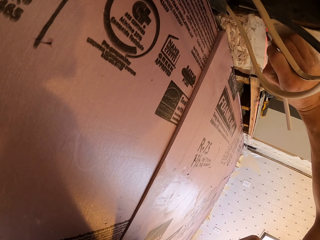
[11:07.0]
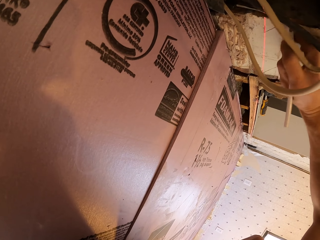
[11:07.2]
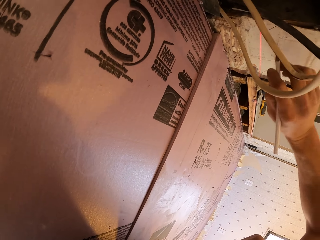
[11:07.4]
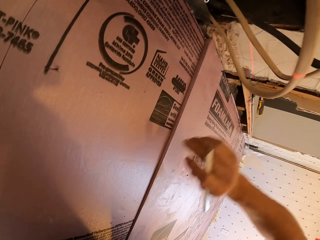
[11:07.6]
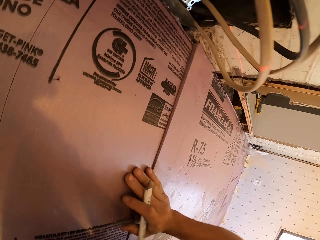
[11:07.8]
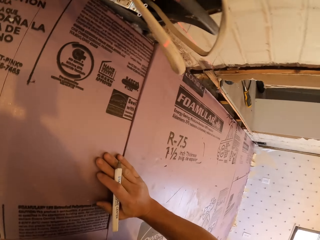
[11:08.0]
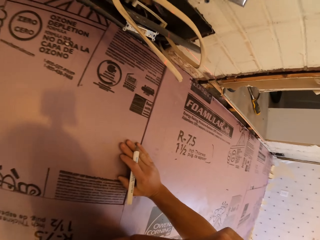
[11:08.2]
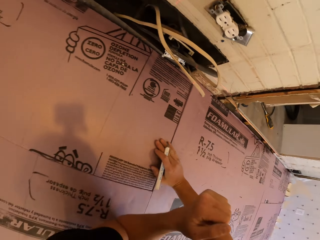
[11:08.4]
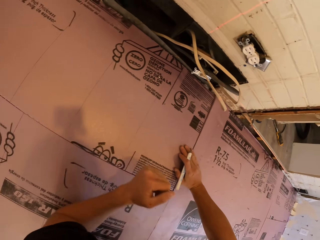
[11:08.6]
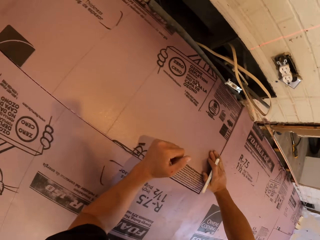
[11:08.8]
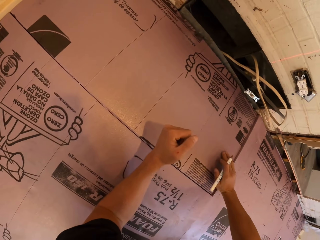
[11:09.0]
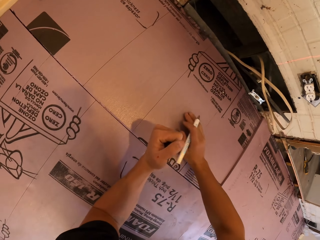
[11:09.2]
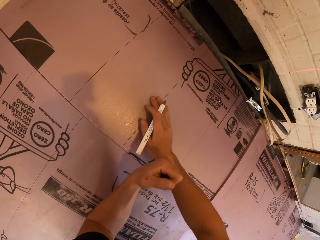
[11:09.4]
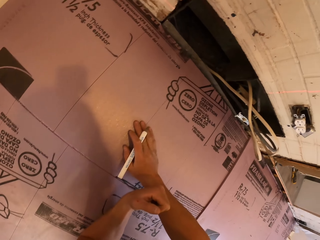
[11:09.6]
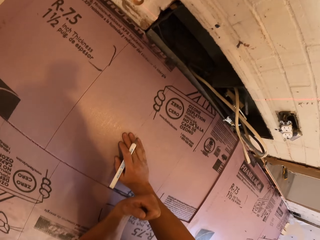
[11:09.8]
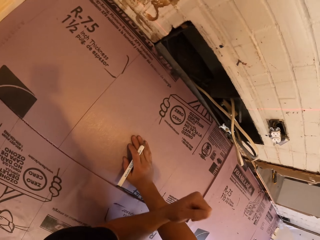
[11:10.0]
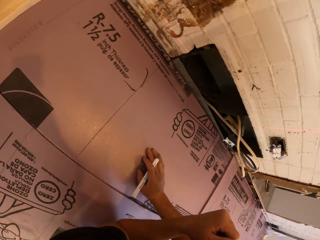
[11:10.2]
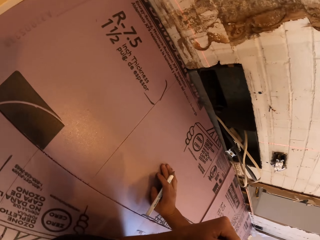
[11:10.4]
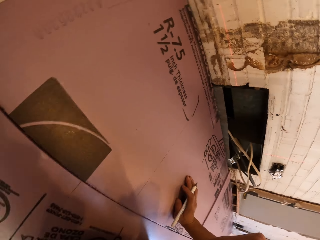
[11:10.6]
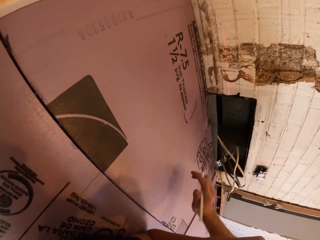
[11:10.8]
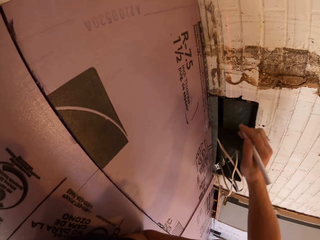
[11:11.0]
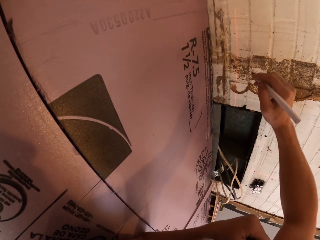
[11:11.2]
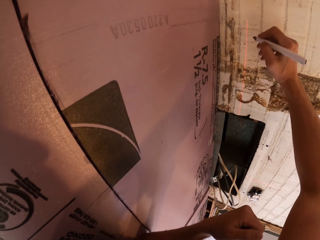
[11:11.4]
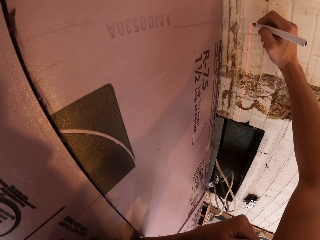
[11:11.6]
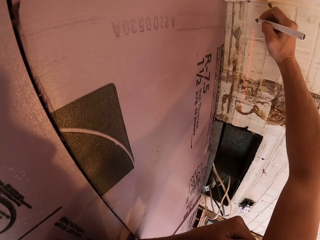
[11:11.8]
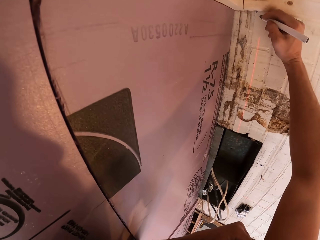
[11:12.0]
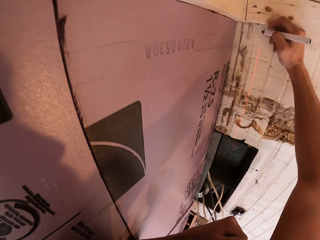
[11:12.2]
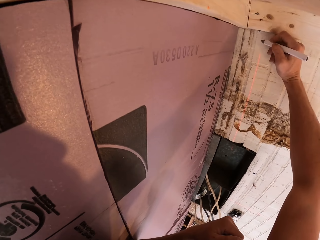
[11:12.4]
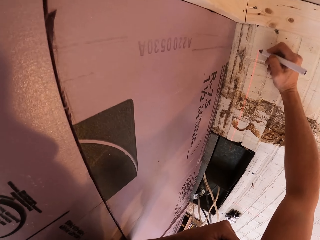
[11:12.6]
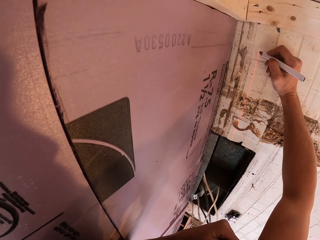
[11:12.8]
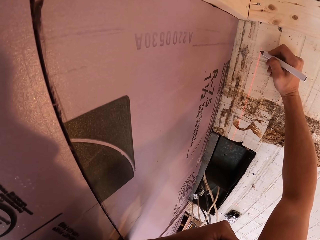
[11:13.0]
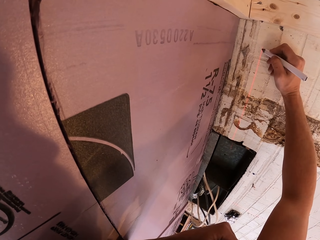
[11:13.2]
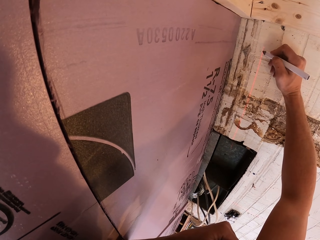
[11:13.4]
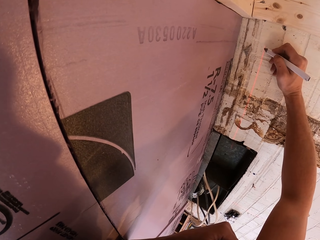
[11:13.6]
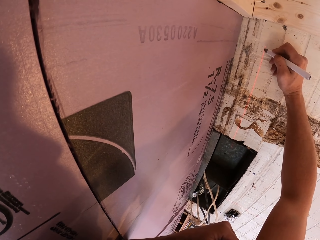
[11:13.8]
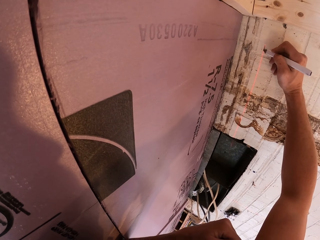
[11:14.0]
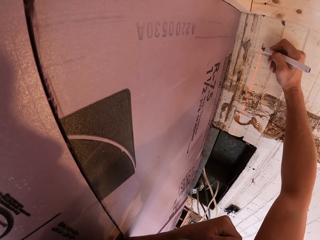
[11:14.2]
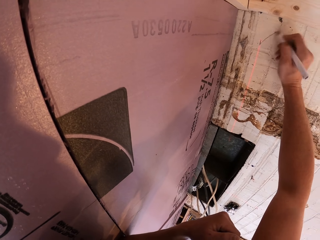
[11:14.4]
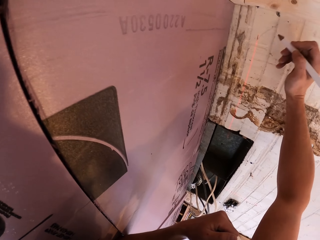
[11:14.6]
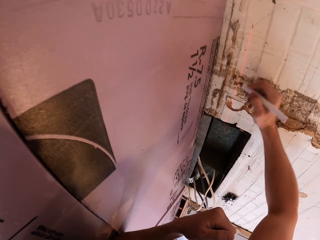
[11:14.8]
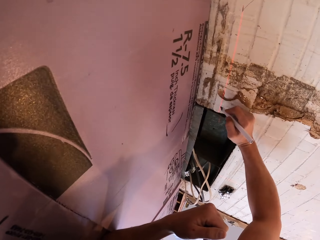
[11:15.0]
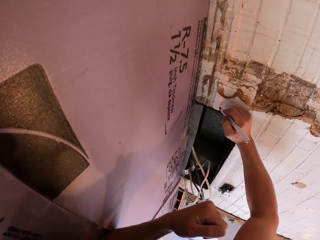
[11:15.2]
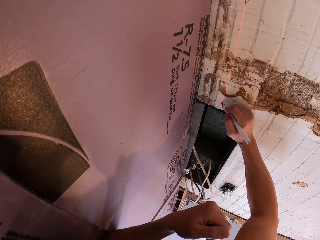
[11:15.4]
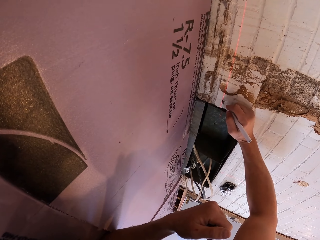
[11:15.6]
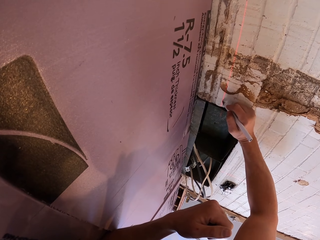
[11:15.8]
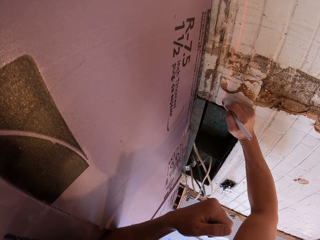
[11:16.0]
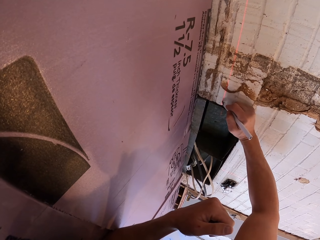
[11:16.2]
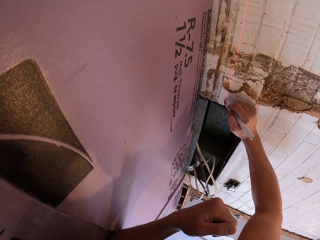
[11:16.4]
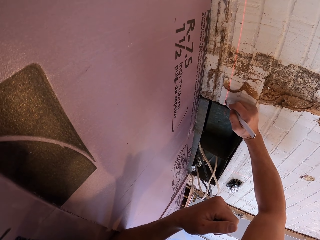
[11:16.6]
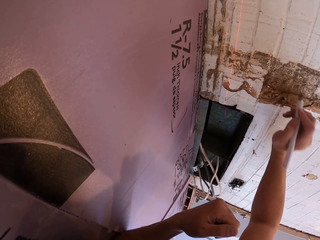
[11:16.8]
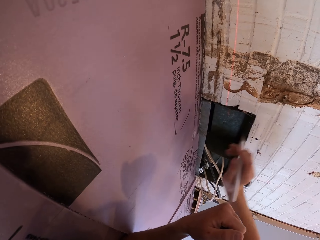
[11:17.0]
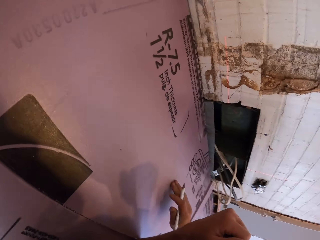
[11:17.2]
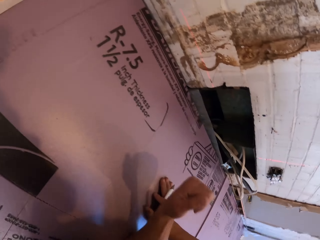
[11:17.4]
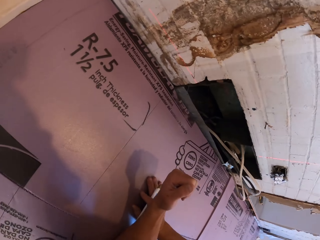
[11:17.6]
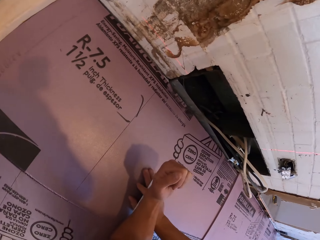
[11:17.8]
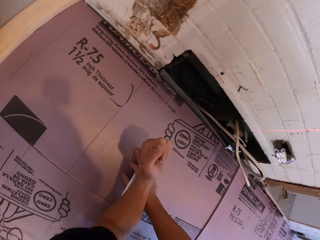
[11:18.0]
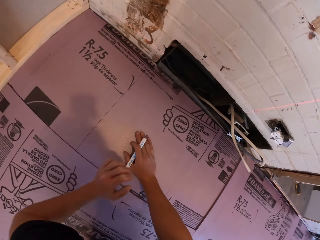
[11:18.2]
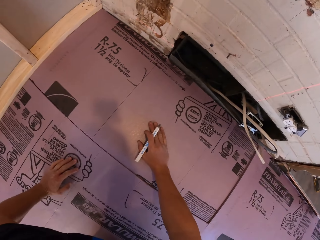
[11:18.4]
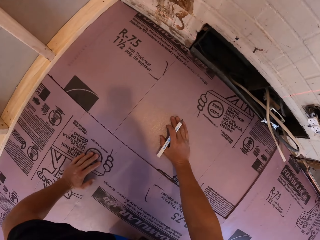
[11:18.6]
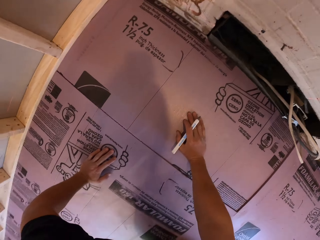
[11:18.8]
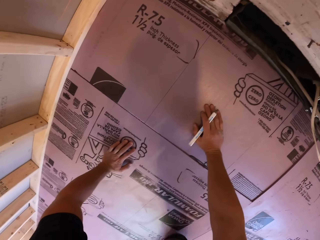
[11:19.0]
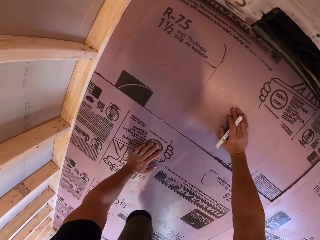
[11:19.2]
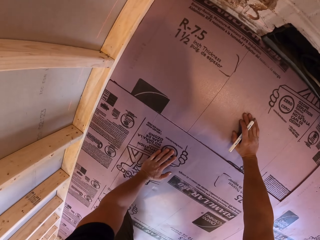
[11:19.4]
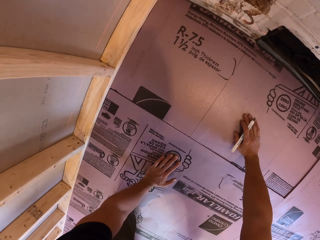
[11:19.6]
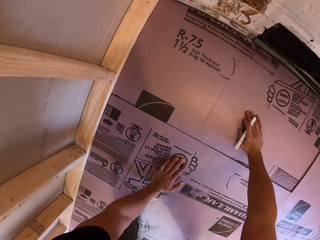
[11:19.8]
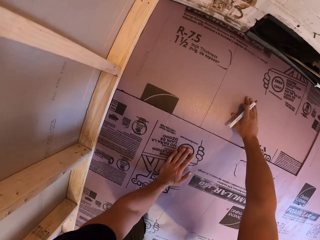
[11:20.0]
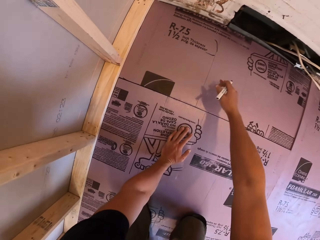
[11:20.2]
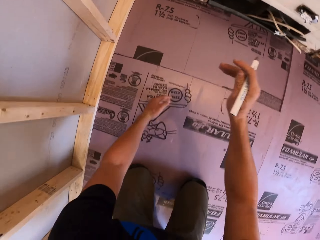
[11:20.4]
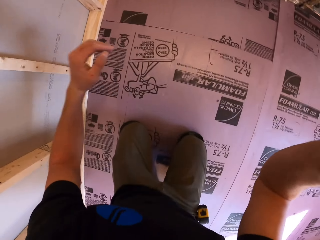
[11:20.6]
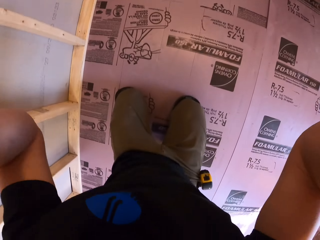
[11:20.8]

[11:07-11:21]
The camera wearer lies flat on the floor. They draw a line on the wall with the pencil. They adjust the camera.

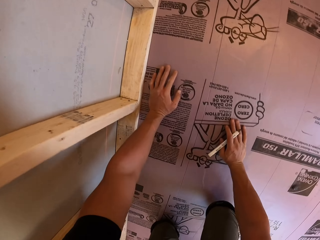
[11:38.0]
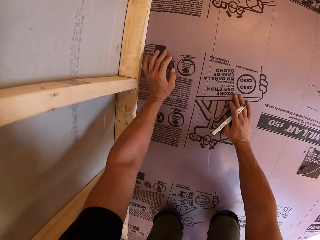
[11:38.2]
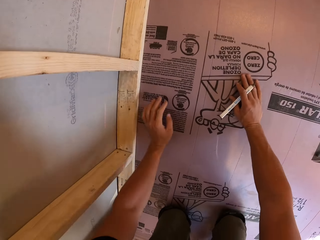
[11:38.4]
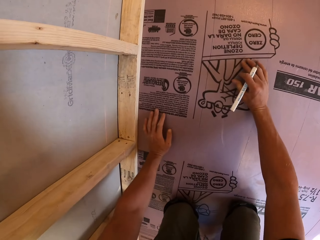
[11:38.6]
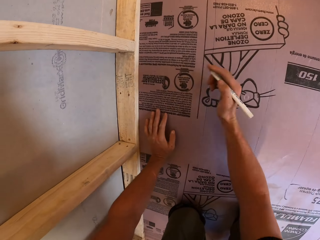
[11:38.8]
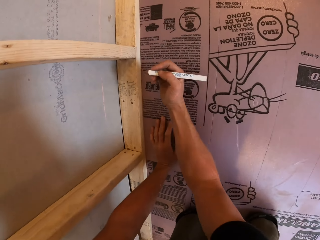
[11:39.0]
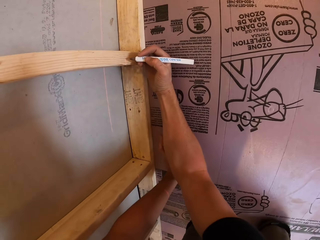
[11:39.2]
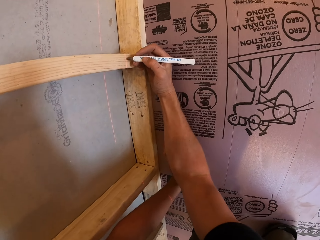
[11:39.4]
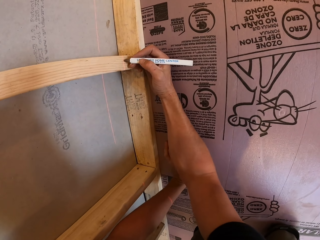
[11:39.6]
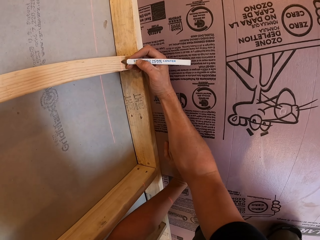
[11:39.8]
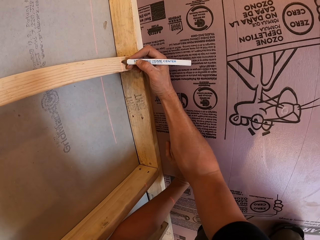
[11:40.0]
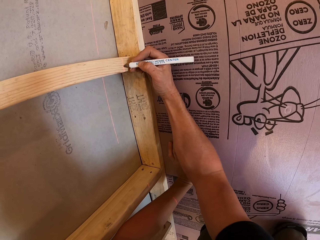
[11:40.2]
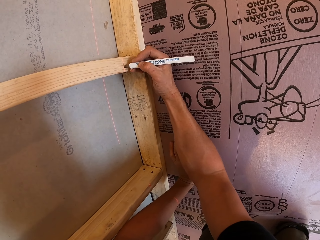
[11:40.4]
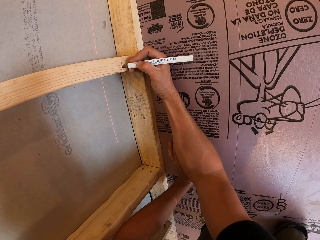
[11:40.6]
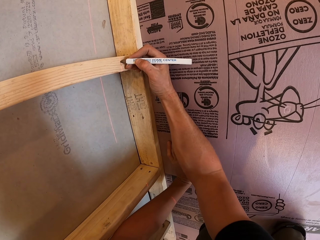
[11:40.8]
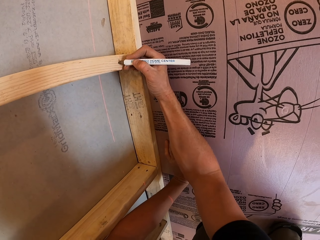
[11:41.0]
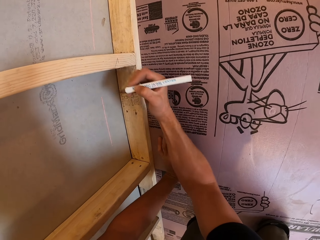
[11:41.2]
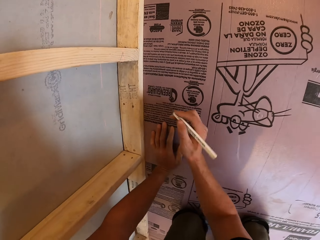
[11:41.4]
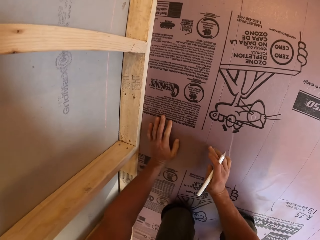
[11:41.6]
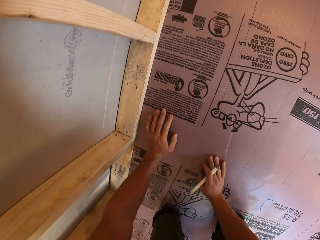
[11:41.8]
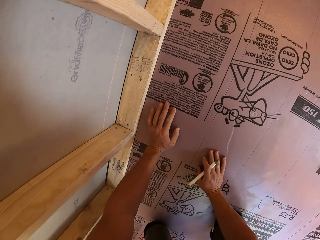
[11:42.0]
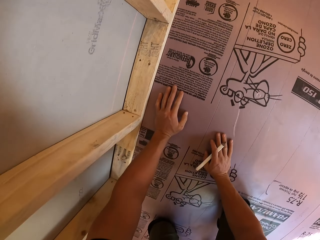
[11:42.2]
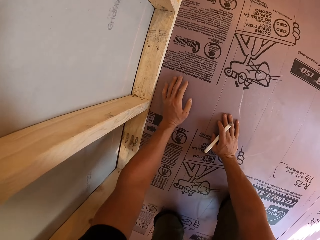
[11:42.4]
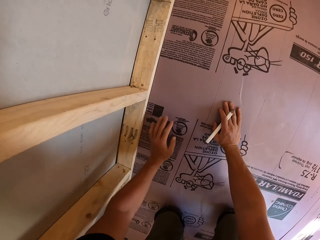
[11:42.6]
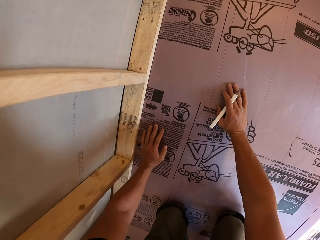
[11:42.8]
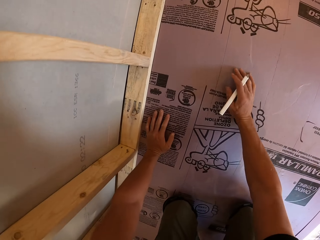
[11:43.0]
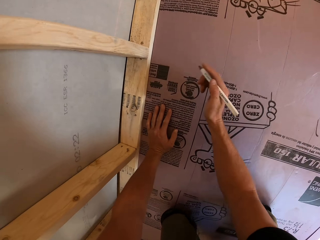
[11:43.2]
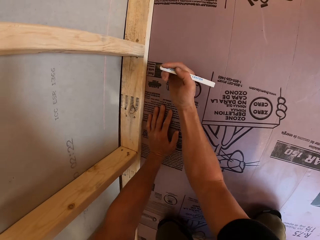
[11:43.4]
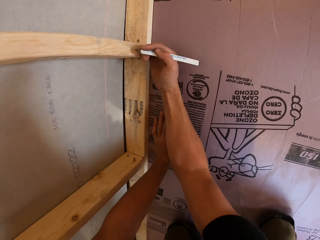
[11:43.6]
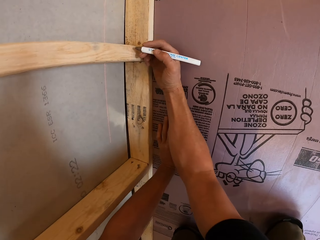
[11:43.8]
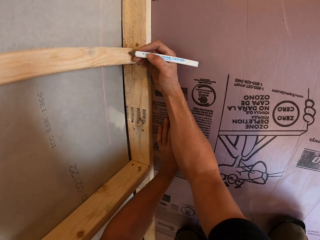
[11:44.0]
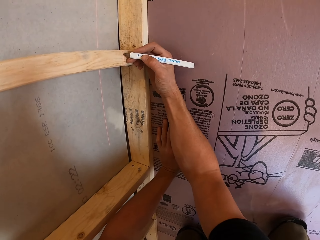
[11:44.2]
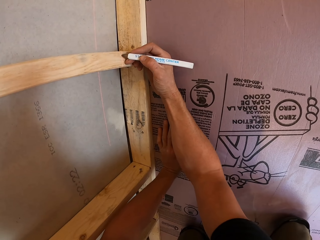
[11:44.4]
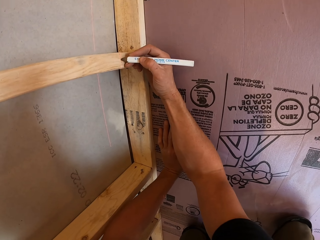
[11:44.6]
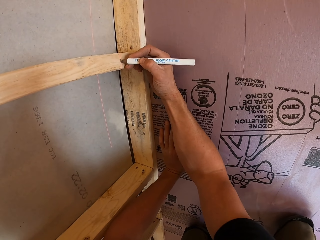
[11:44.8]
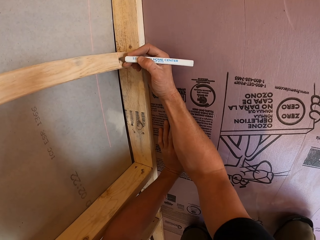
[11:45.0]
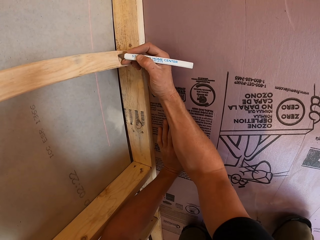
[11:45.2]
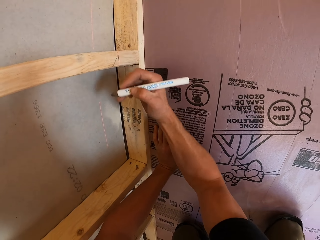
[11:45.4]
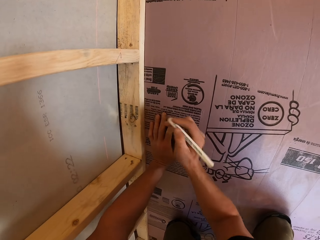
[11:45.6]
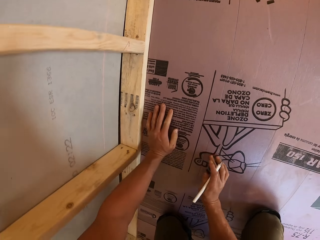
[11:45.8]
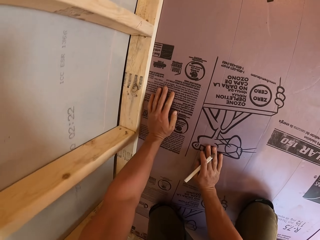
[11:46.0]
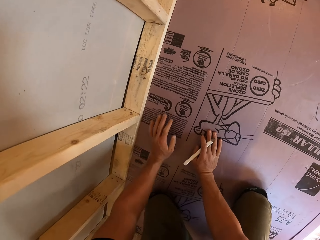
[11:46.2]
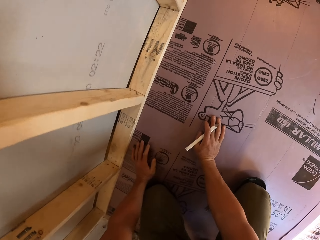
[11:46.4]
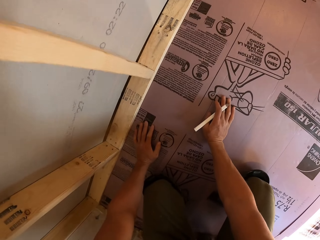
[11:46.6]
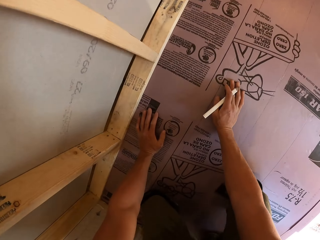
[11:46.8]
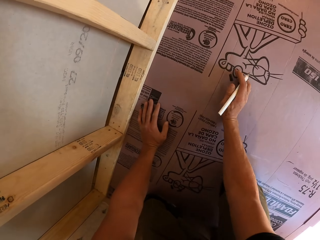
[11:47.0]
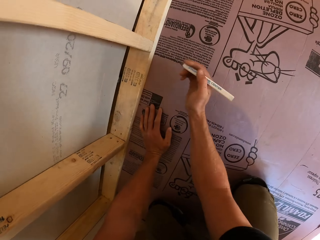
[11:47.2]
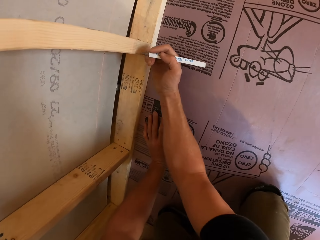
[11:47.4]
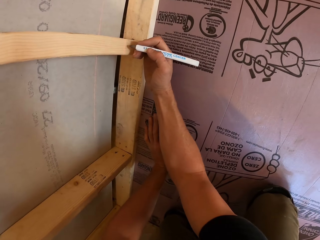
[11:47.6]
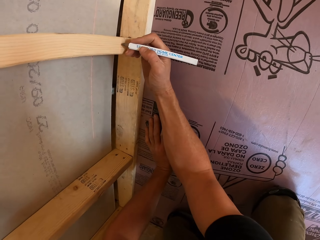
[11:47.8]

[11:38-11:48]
The camera wearer crawls on the floor. They draw a line on the wood with the pencil. They crawl on the floor. They draw a line on the wood with the pencil. They crawl on the floor.
